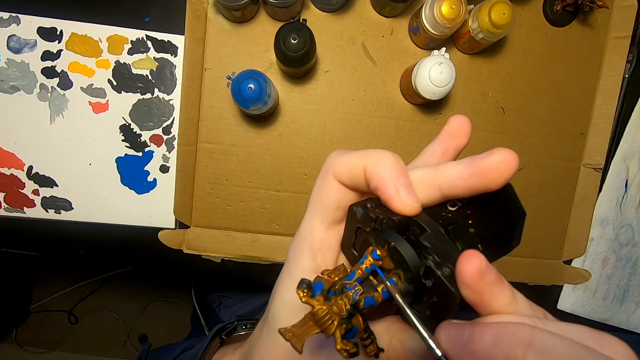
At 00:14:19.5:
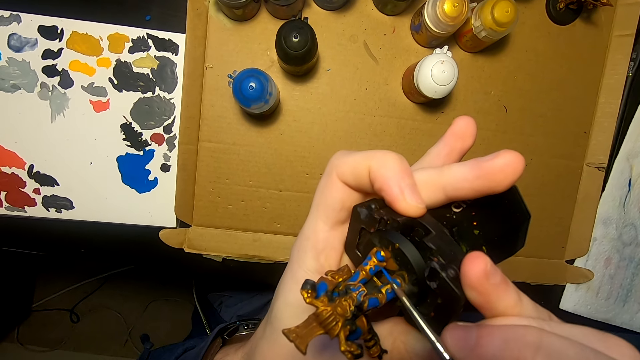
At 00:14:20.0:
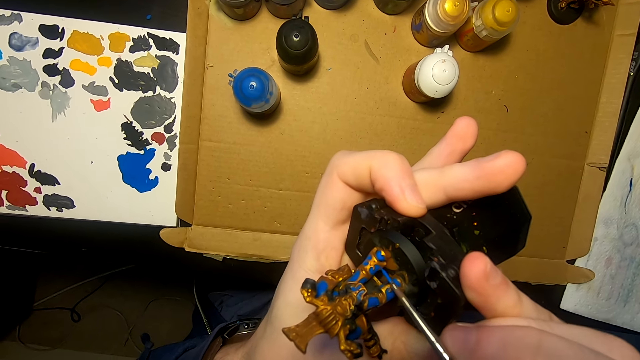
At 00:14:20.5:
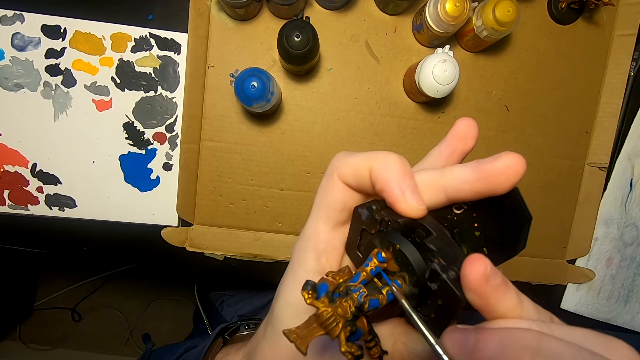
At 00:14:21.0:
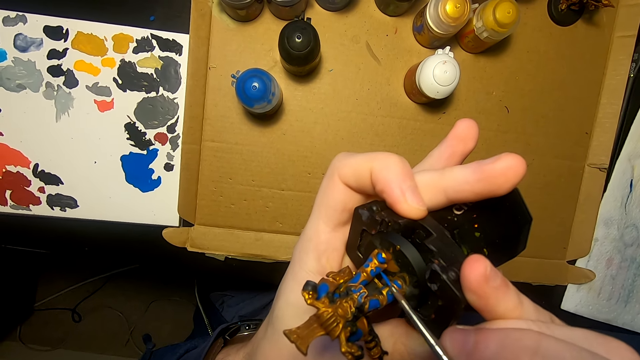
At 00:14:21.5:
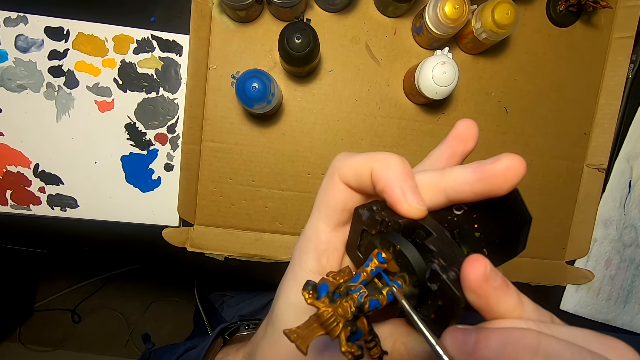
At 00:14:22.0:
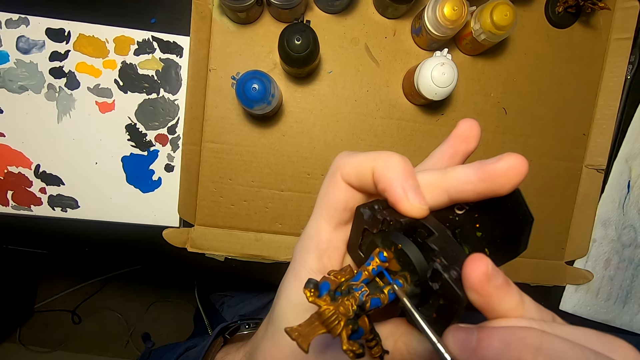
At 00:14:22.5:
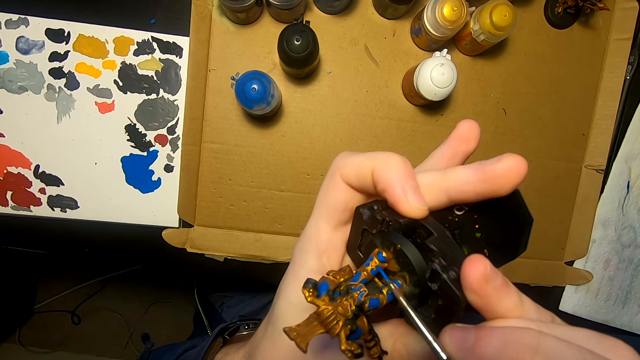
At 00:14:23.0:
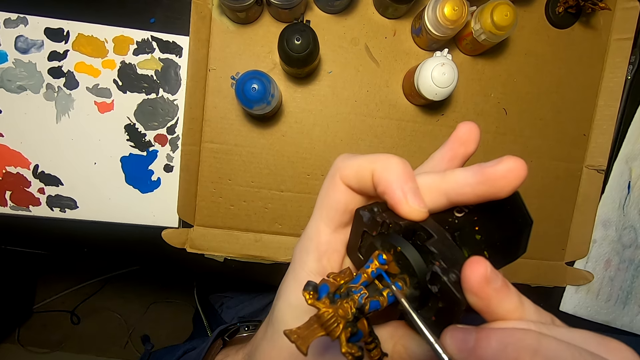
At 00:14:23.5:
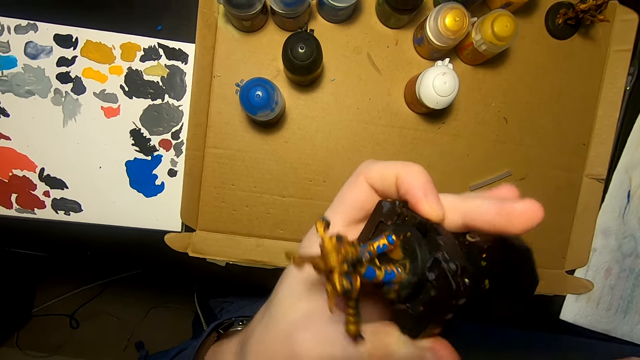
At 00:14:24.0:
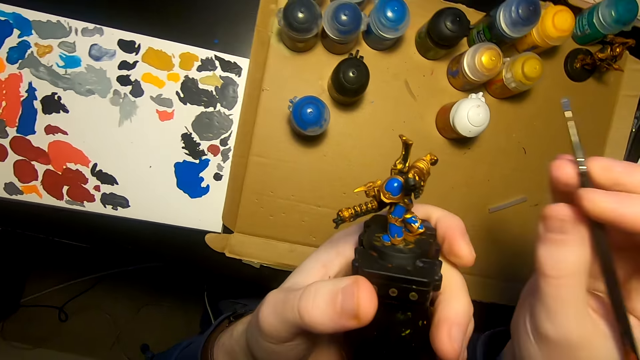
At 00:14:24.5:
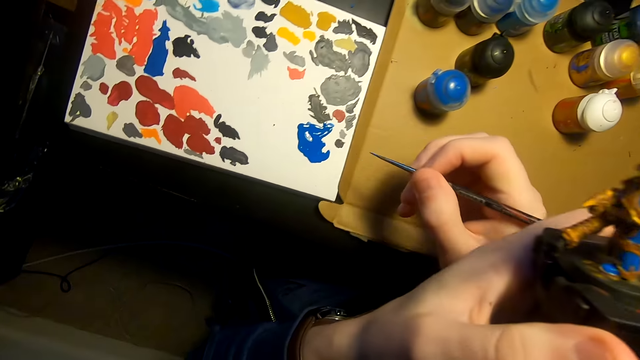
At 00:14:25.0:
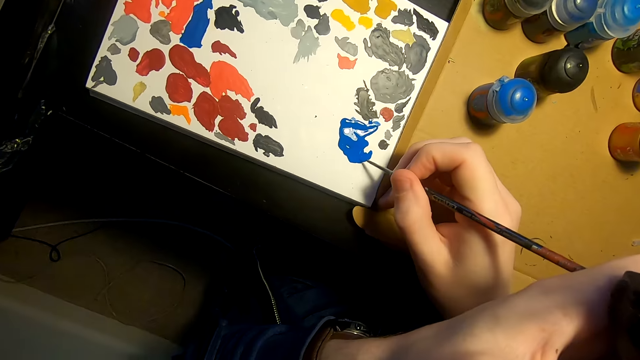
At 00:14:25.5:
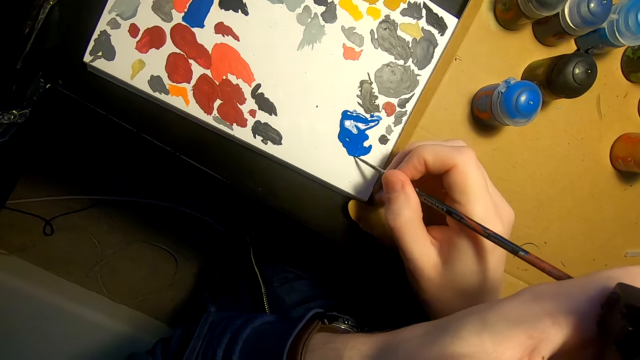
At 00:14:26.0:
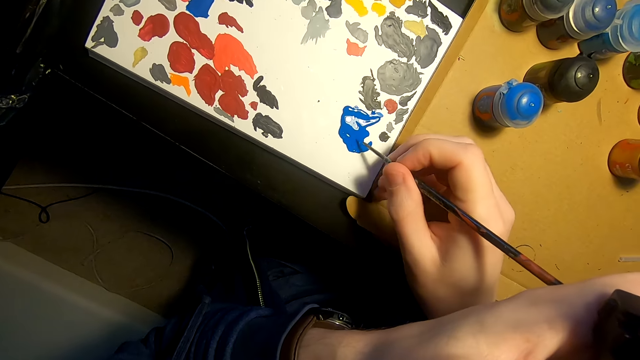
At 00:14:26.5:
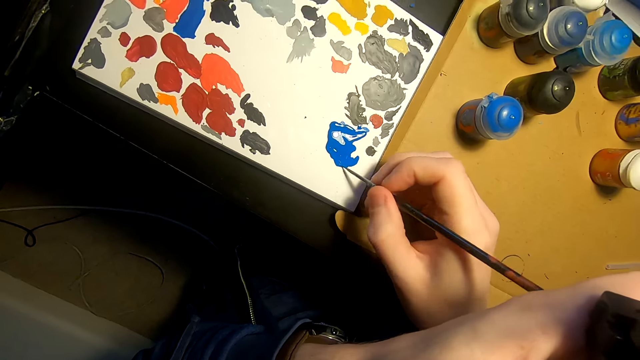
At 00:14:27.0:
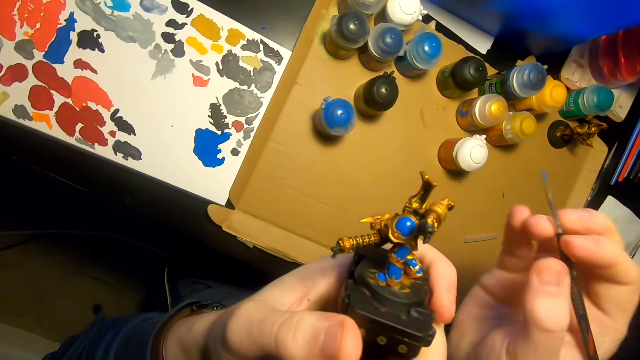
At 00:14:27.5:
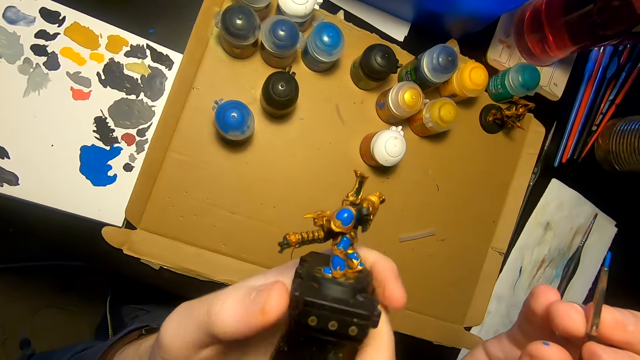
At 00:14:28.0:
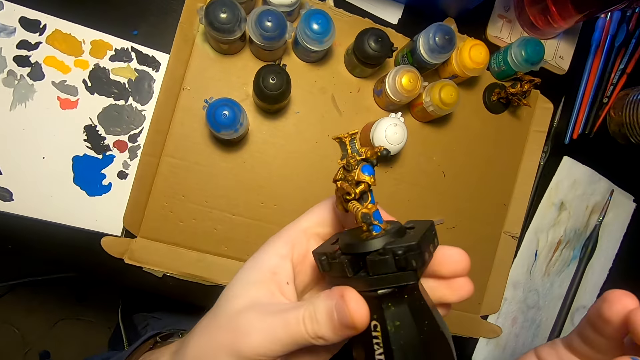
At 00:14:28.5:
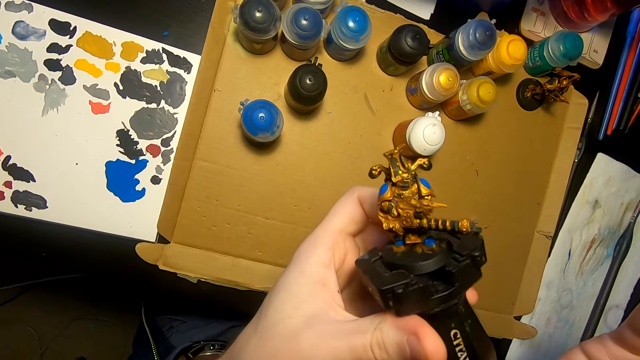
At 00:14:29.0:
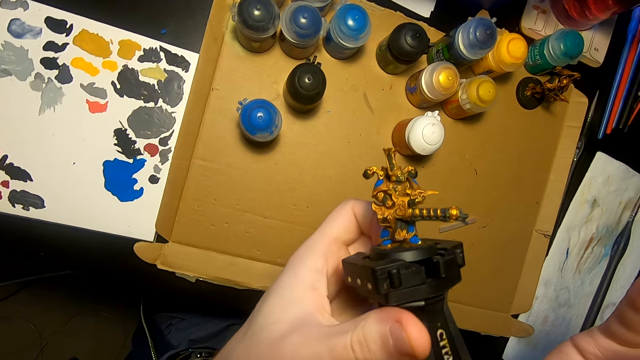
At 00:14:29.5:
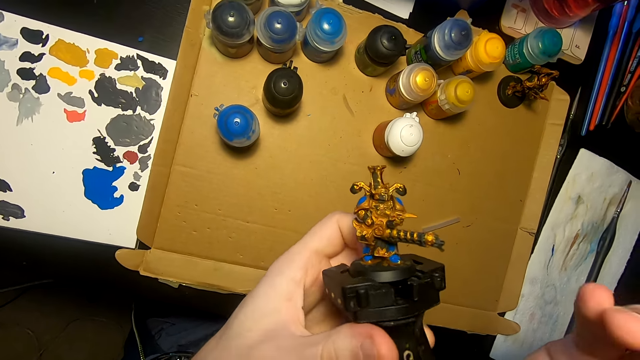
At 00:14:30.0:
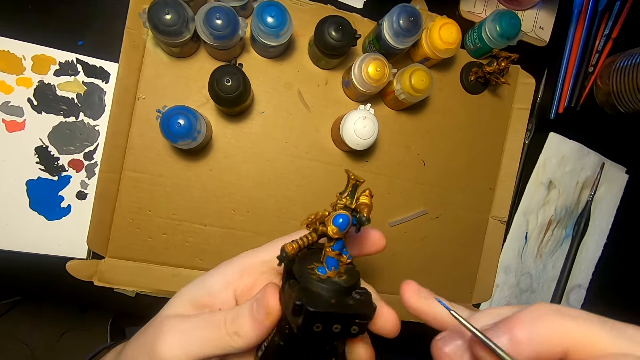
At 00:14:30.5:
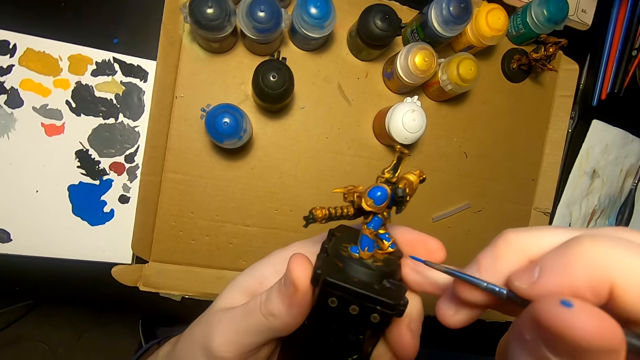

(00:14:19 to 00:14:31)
The camera wearer turns something. They dip the paint brush in the paint. They turn the model sculpture.

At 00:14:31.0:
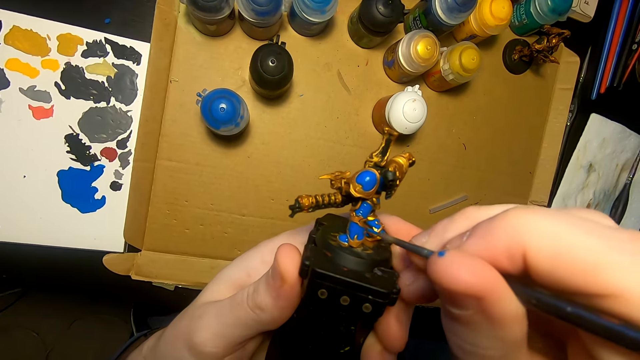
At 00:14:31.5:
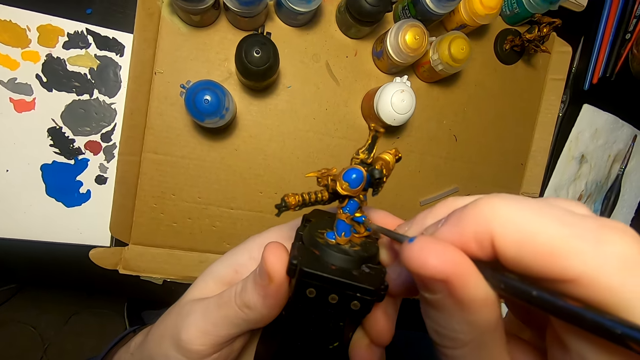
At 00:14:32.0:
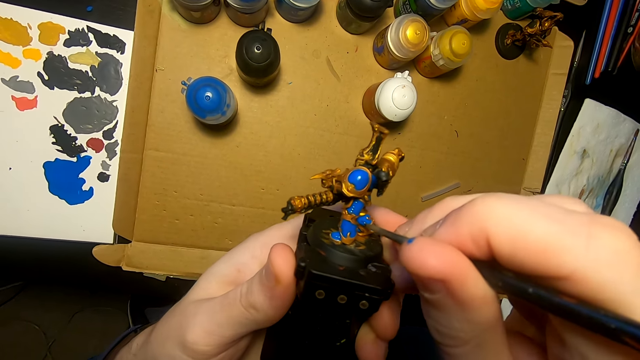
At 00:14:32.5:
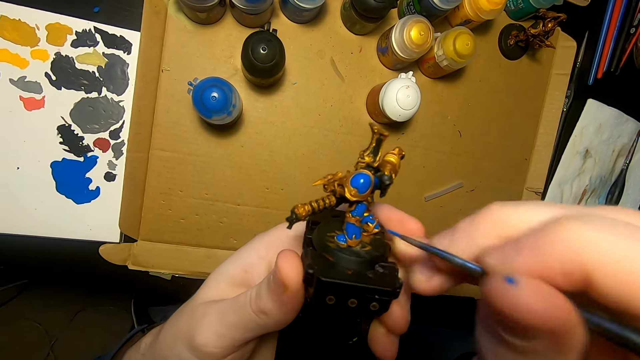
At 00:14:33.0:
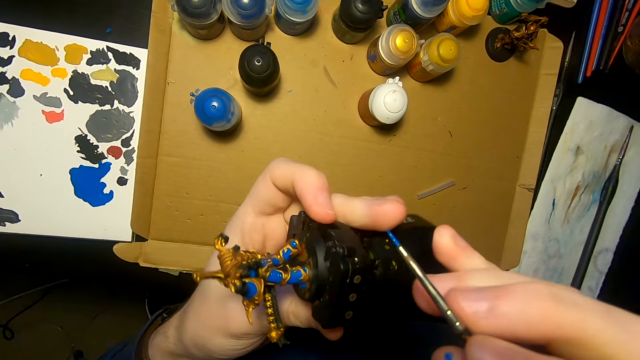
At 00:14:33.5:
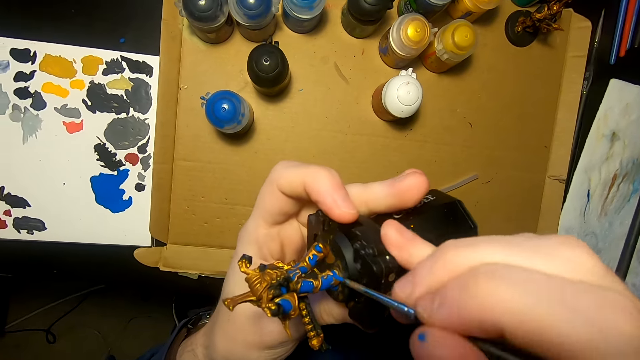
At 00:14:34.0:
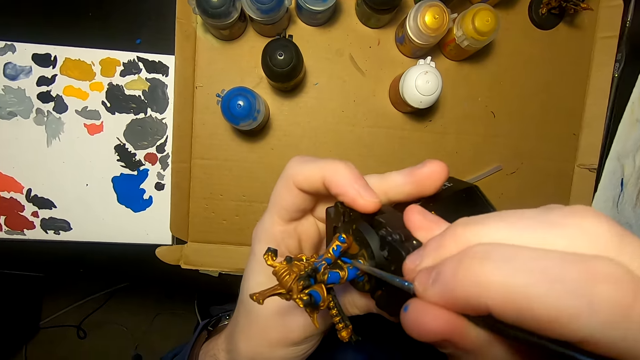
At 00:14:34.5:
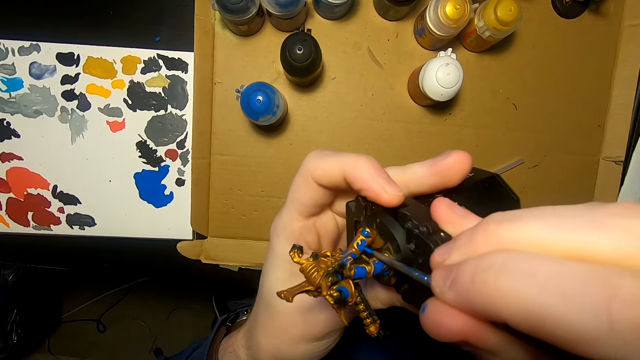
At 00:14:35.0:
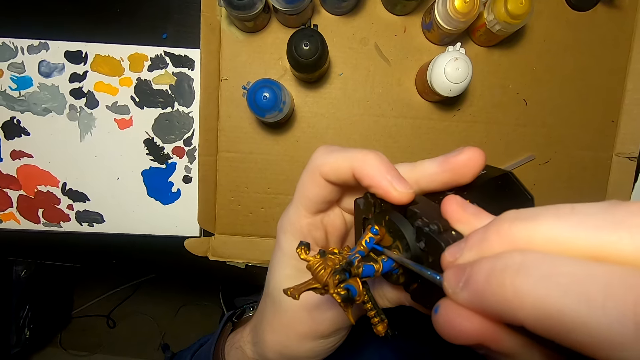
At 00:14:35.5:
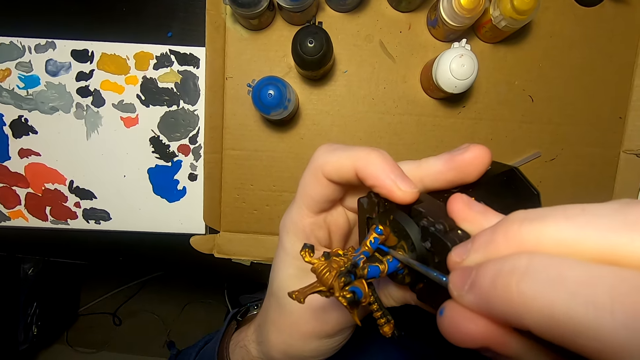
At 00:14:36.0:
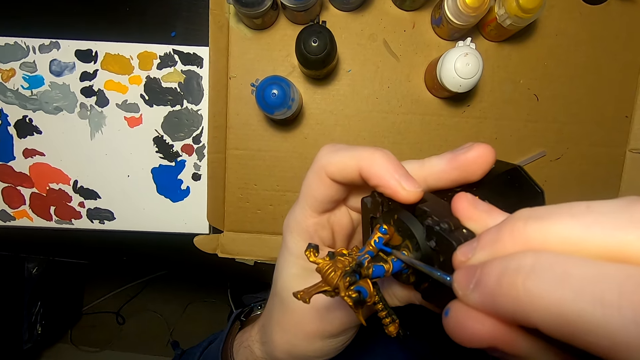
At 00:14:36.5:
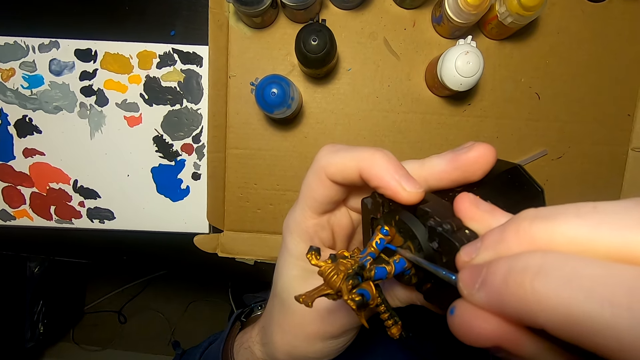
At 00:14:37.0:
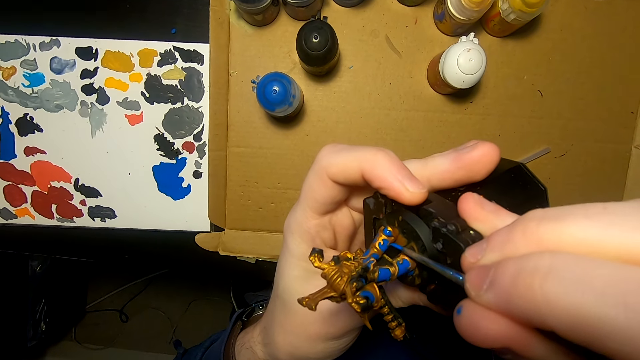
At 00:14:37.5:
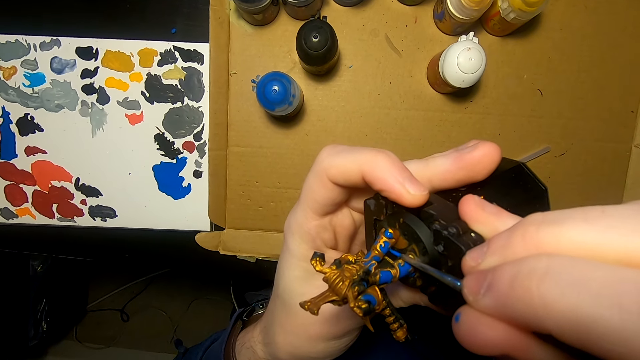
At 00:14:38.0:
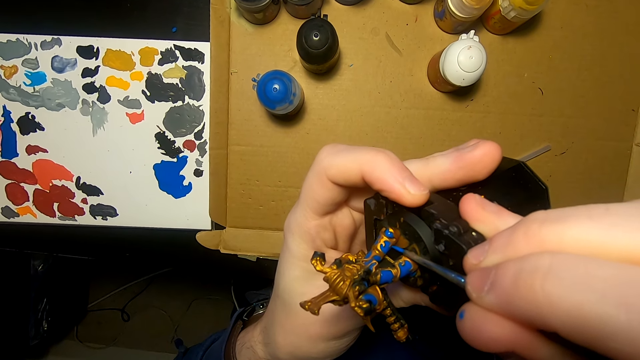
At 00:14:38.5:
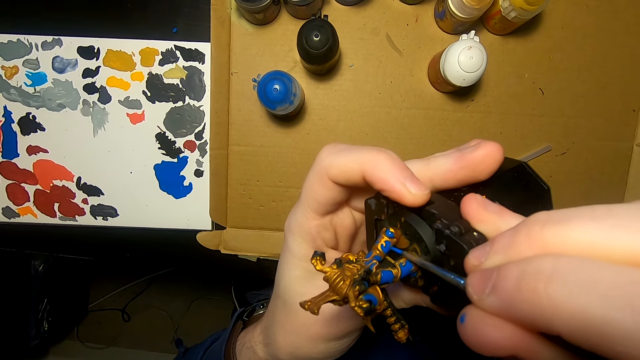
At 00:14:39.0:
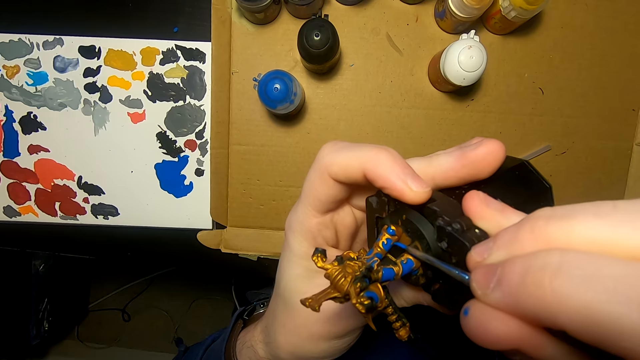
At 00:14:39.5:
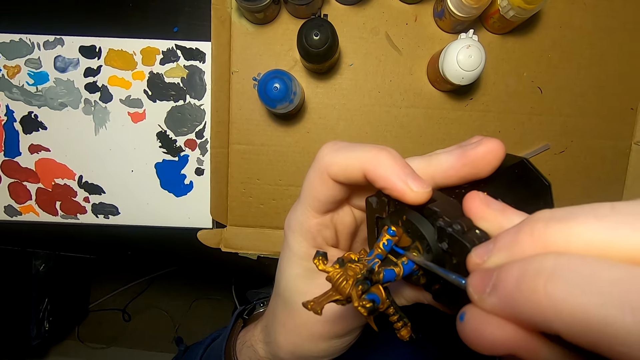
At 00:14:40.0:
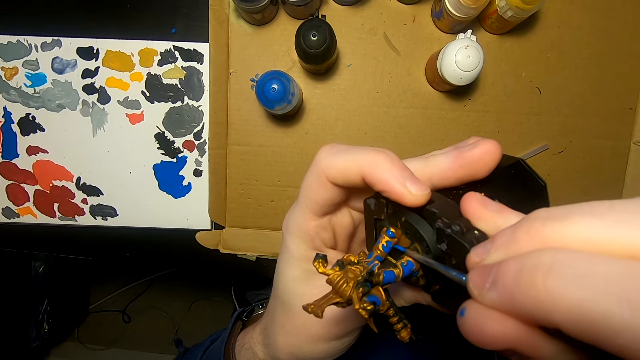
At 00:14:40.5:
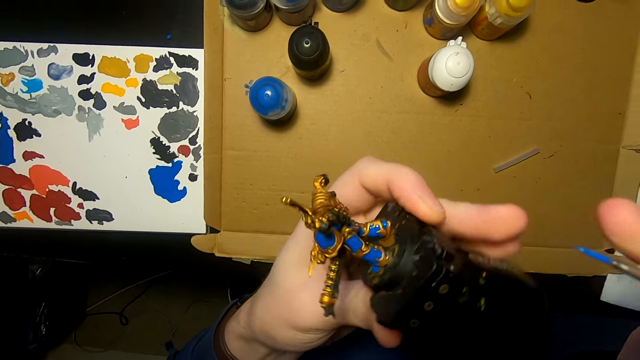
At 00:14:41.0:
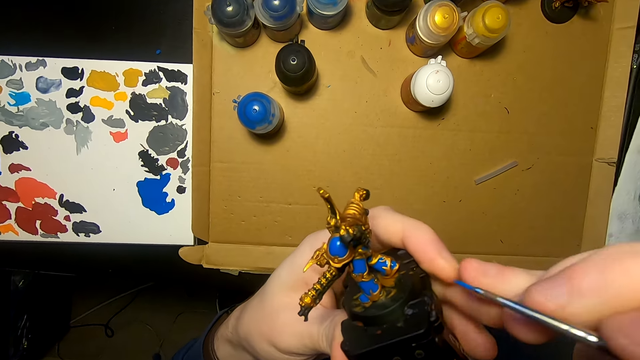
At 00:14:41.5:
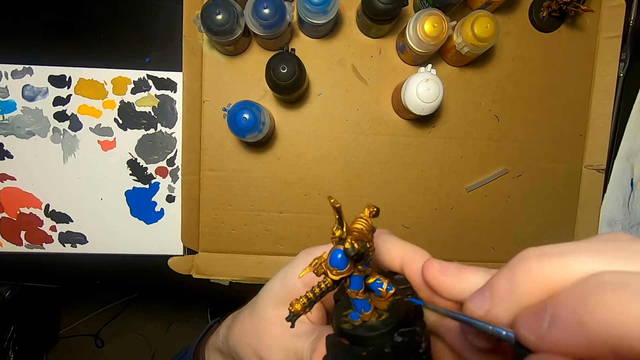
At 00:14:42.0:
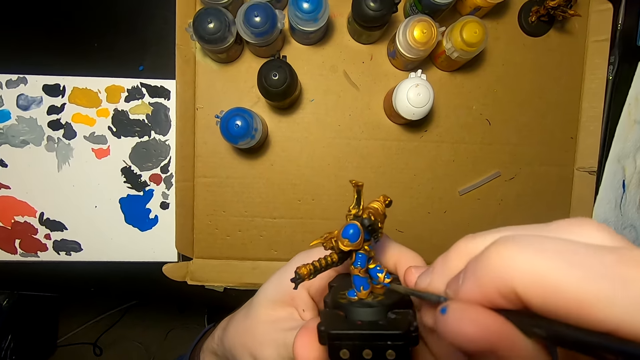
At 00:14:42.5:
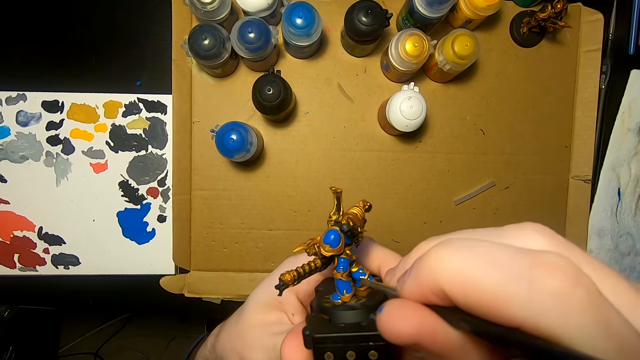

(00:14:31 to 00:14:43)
The camera wearer paints the model sculpture with a painting brush. They turn something. They apply paint on something. They turn something.
